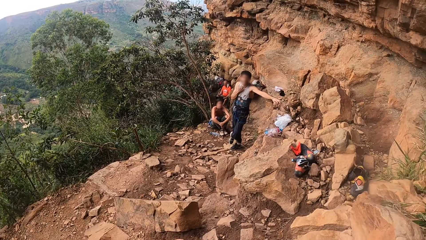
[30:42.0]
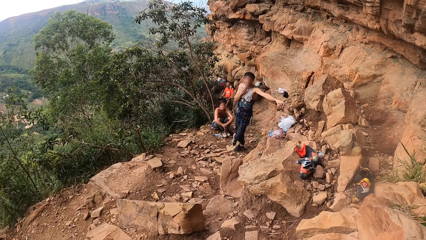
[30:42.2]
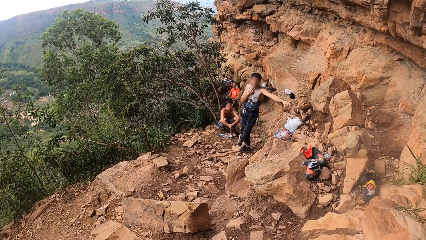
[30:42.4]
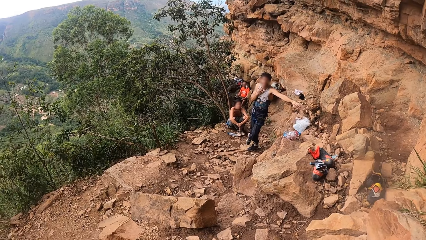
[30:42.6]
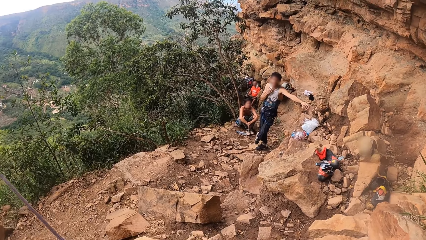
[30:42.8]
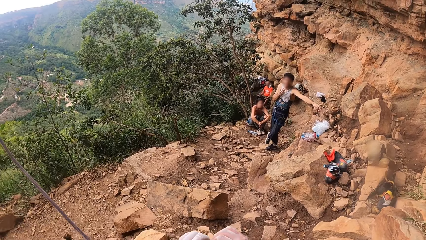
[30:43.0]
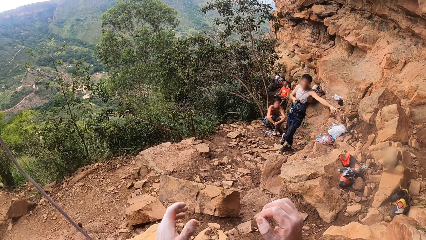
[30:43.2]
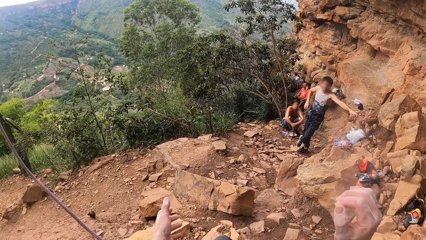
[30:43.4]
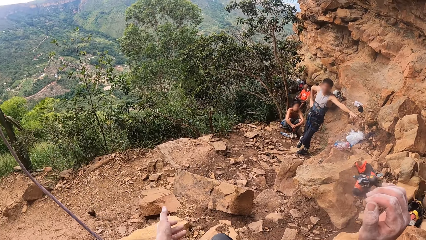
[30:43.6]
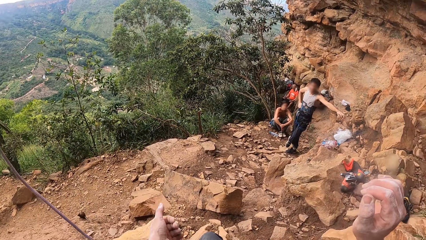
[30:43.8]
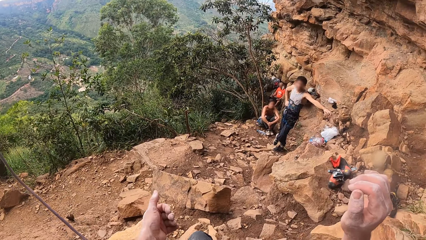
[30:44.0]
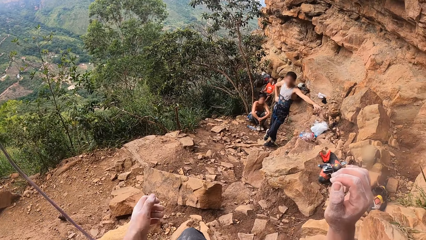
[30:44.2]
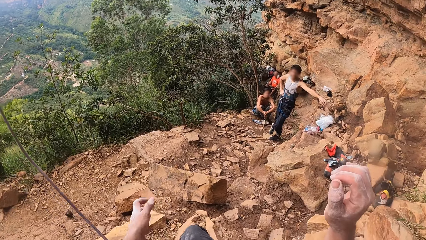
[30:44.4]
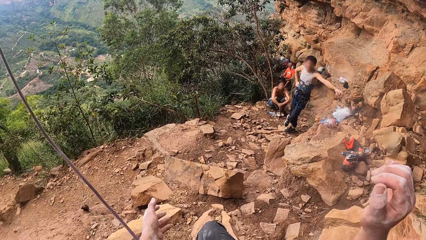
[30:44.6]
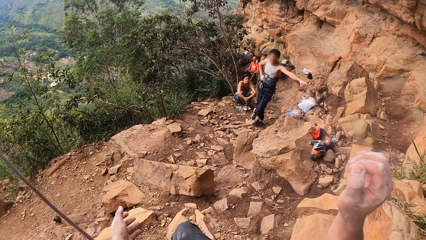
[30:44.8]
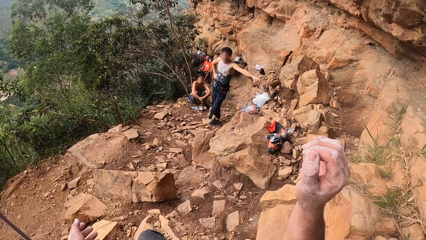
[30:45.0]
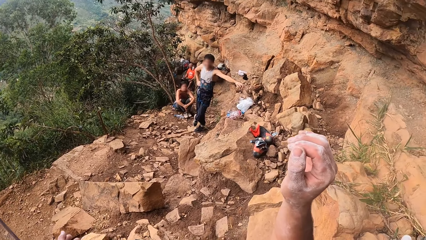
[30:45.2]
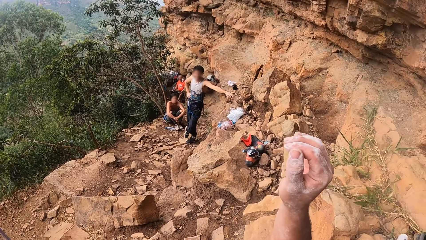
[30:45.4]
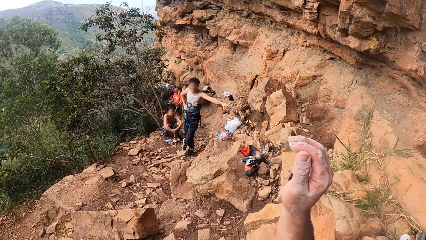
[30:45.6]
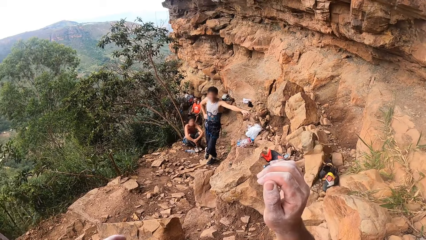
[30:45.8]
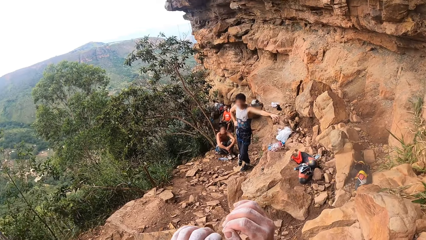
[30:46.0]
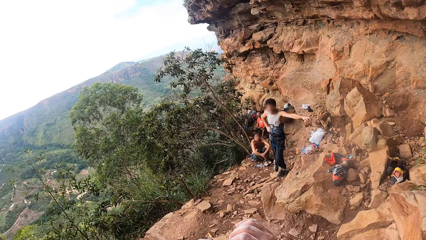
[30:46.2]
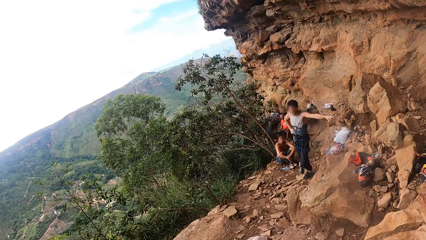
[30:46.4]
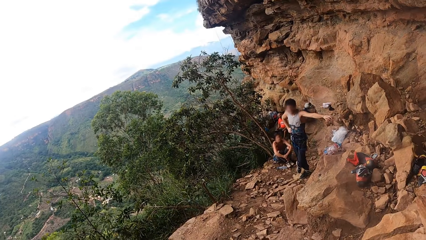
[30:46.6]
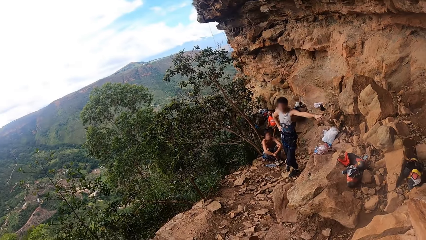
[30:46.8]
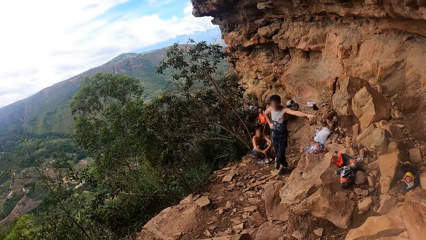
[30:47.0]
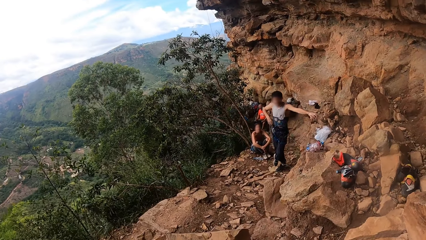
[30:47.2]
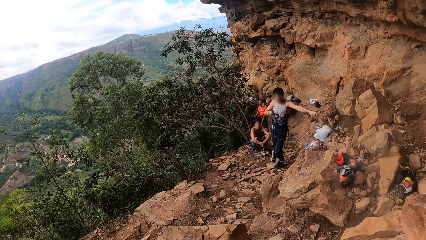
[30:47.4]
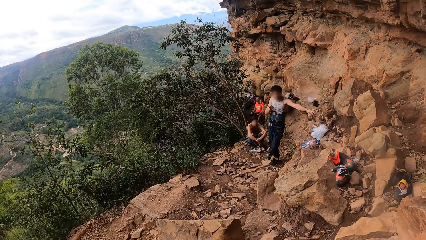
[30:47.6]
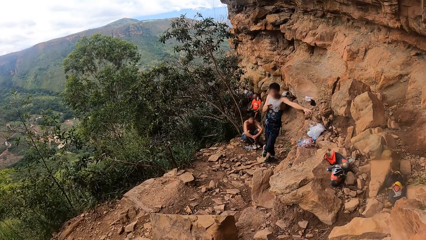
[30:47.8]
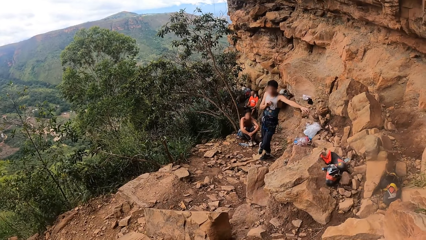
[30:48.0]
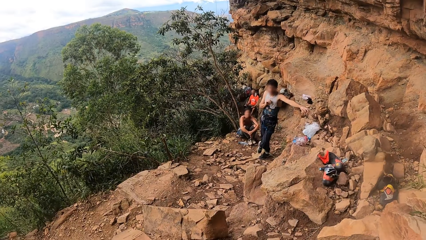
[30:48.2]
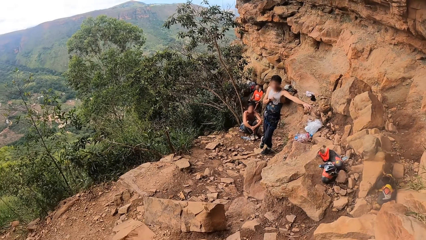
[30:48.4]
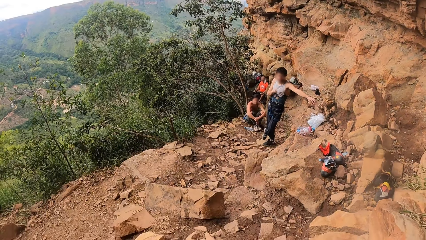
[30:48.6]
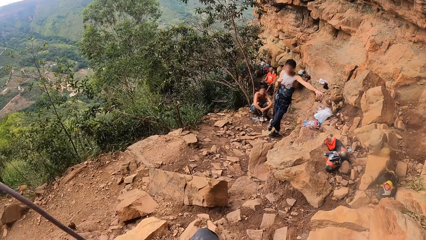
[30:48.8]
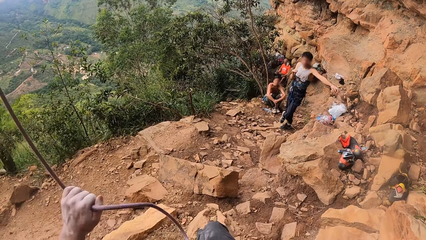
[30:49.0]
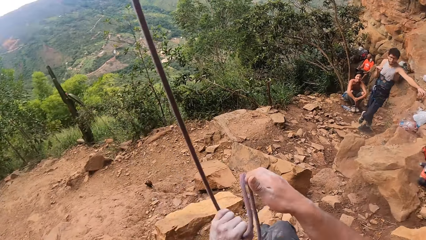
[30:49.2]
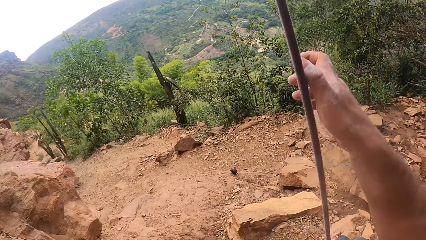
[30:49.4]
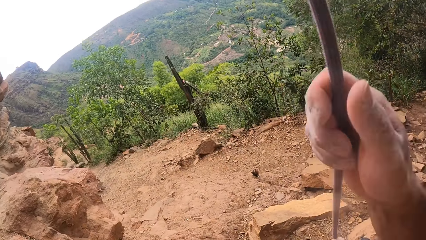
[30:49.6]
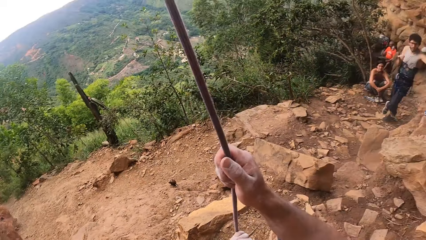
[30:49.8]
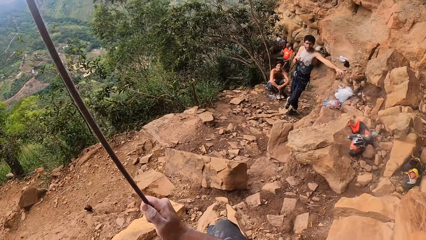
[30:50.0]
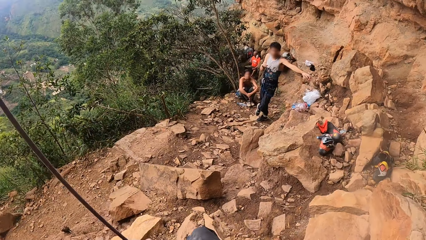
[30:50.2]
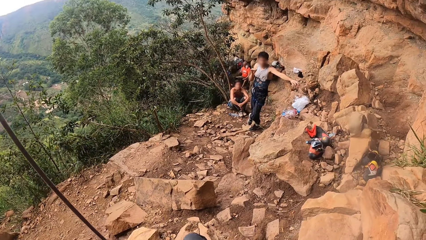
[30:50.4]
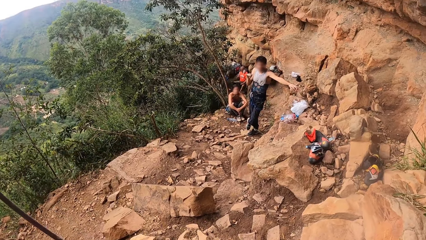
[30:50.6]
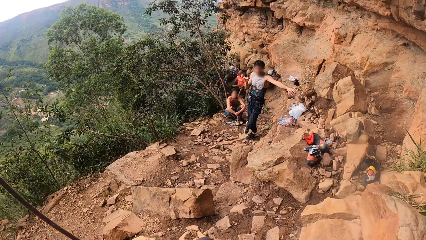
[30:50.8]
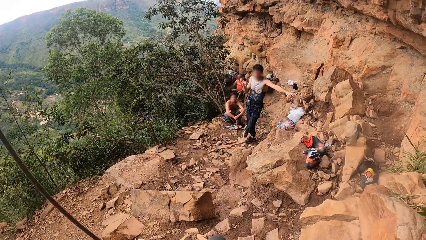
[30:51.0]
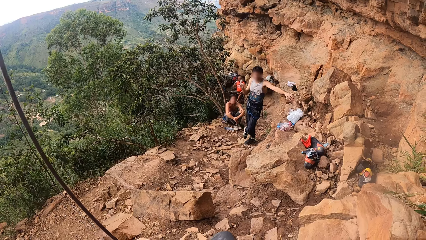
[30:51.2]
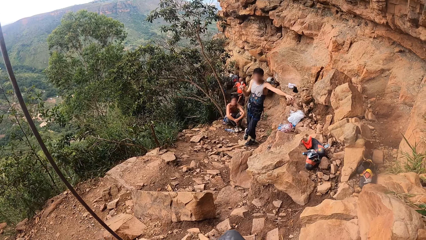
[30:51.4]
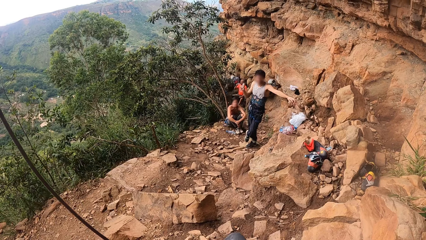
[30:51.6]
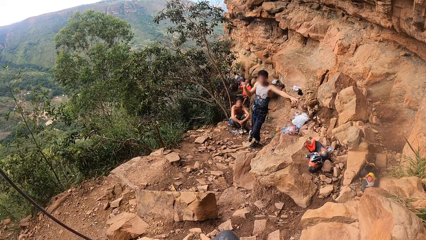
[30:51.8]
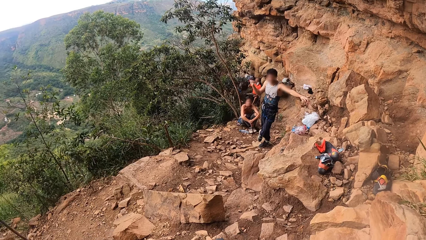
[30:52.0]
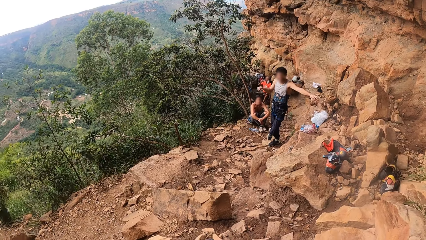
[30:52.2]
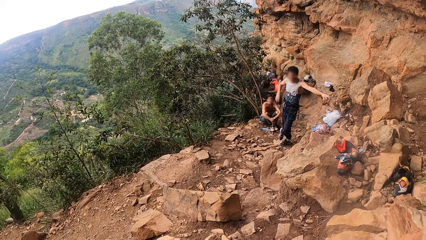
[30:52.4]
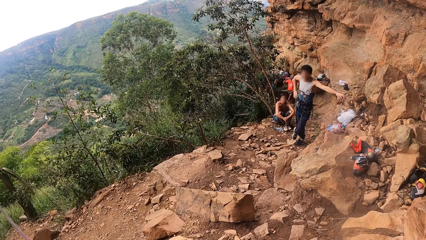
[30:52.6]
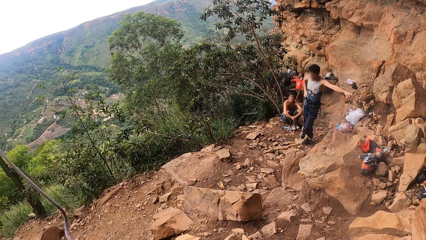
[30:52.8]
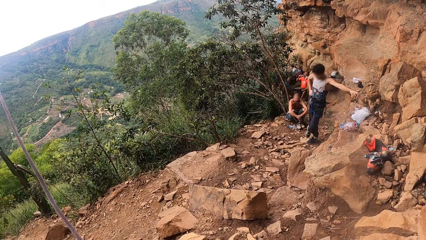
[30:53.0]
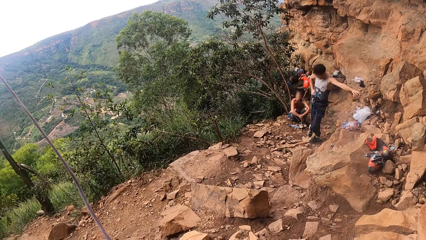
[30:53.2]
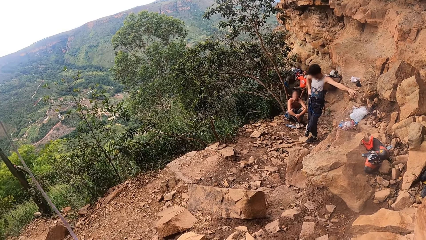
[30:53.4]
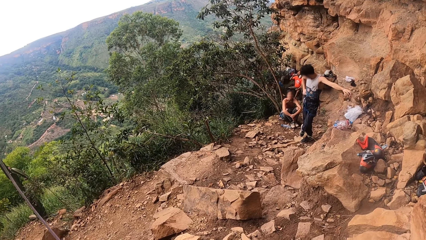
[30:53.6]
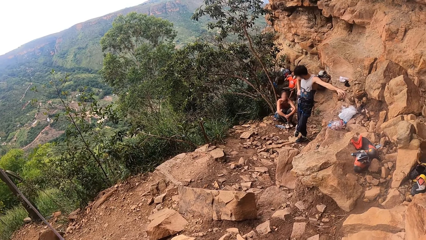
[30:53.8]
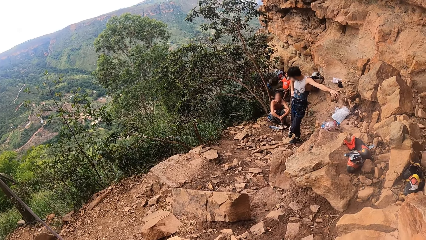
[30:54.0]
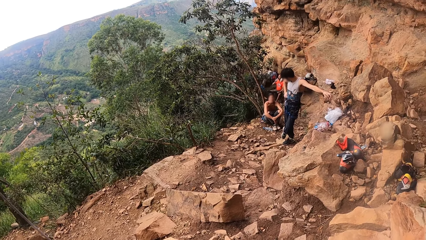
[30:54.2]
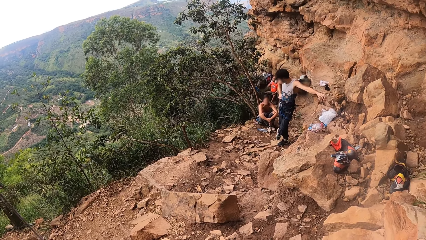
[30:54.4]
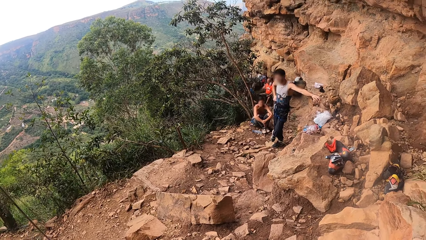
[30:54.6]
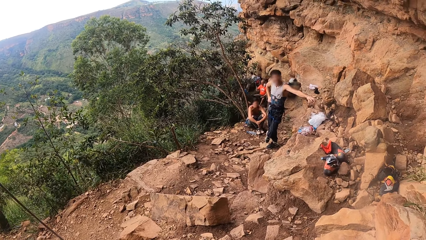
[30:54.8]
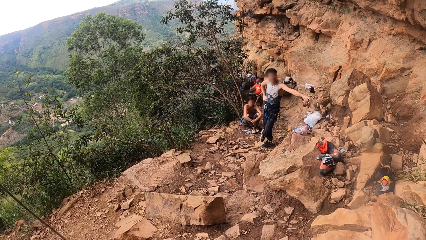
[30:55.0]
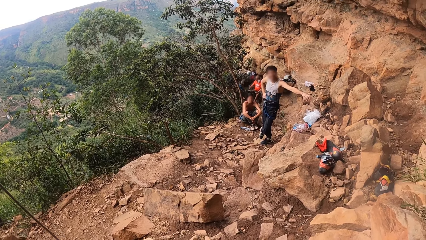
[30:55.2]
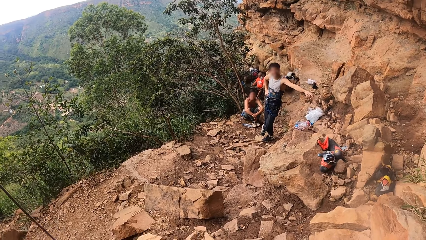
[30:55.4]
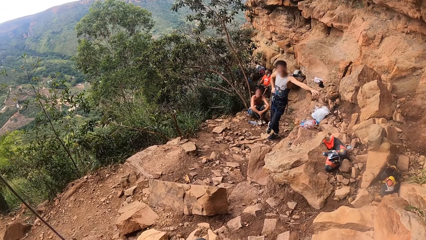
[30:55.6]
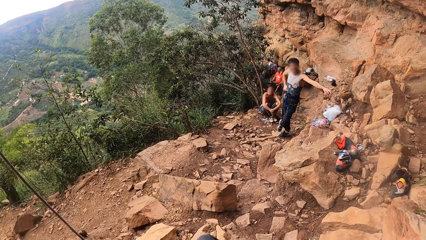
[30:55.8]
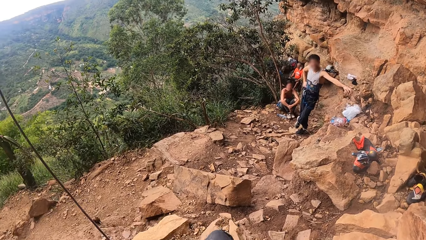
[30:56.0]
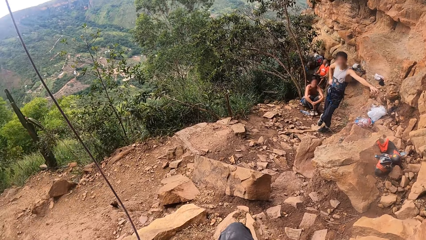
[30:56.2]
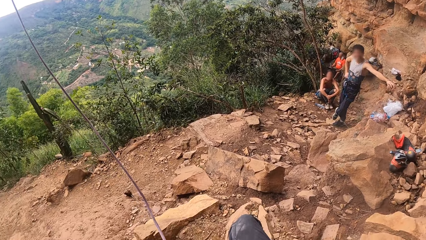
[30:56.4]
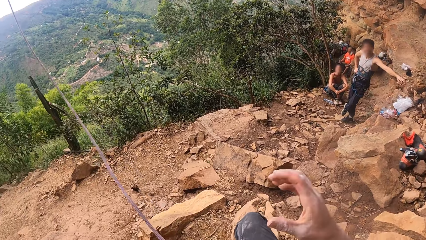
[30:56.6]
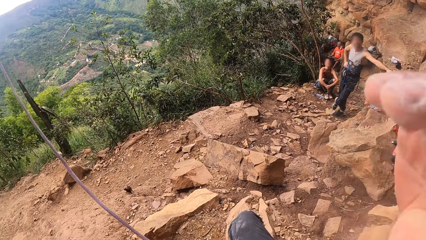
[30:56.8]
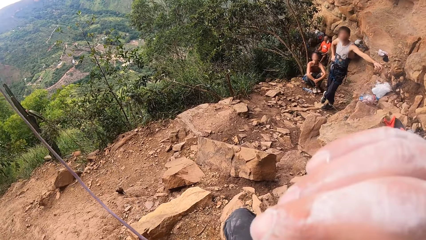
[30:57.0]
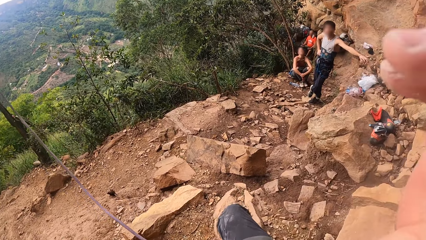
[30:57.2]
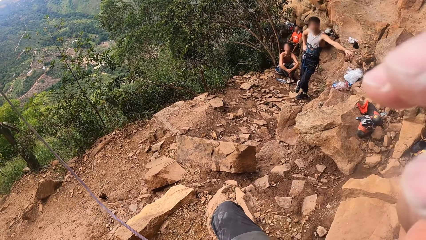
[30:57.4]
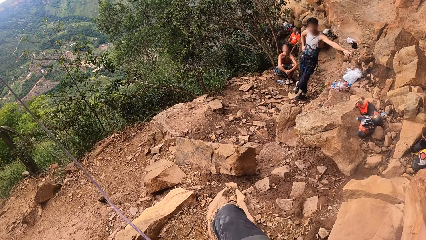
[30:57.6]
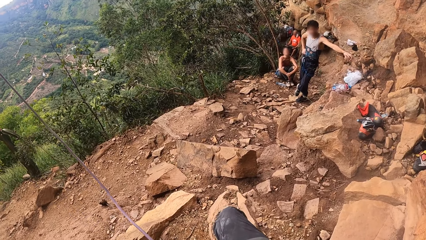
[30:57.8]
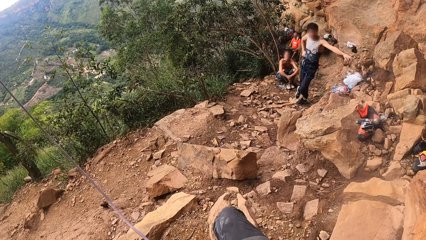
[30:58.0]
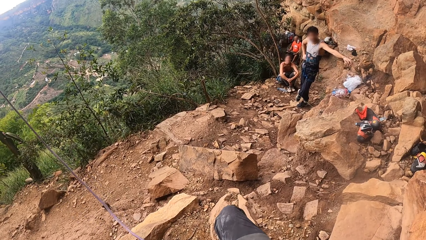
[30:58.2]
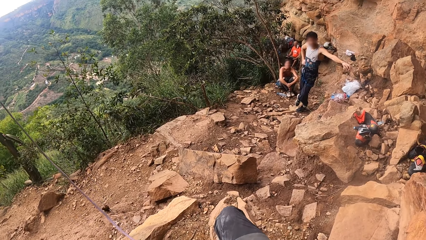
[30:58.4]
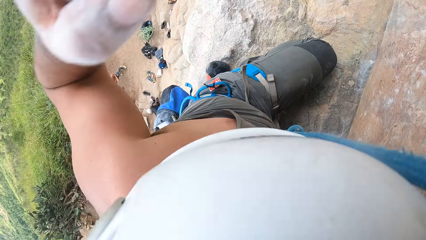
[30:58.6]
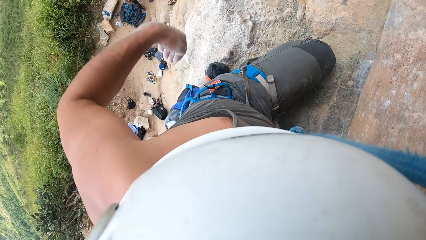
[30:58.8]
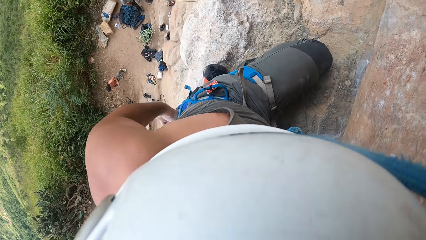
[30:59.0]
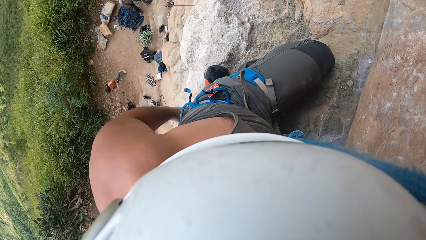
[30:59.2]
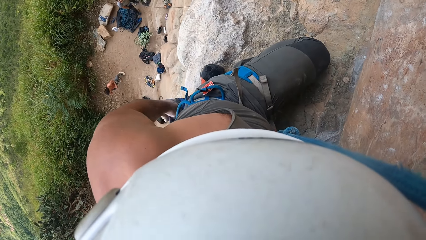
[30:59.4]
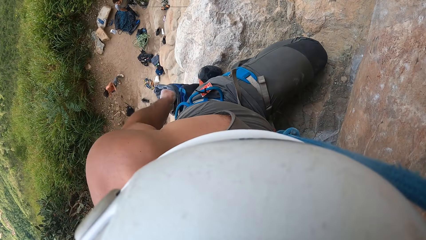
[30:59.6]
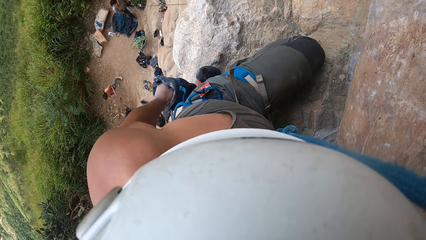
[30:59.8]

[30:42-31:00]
The camera wearer talks to a man. They raise the hands. The man communicates to the camera wearer. The camera wearer pulls the rope. They hold the rope. They communicate to the man.
